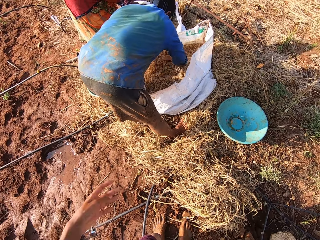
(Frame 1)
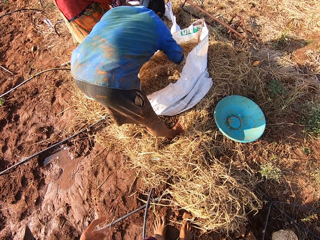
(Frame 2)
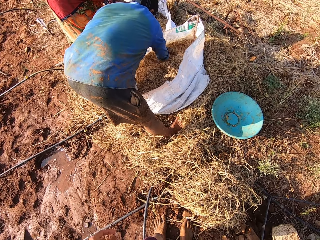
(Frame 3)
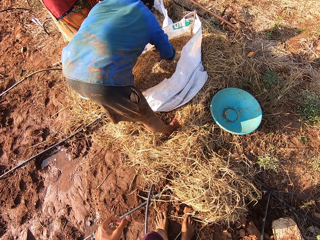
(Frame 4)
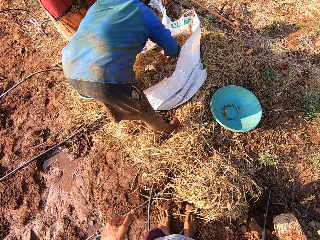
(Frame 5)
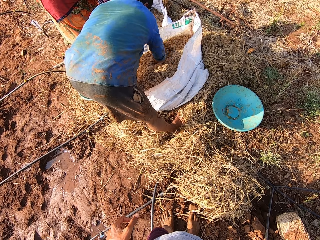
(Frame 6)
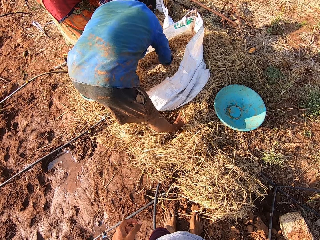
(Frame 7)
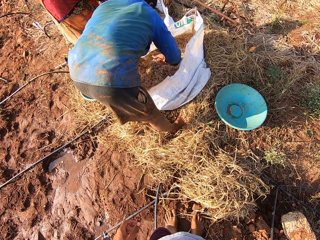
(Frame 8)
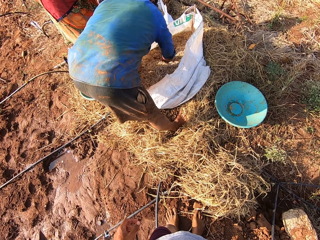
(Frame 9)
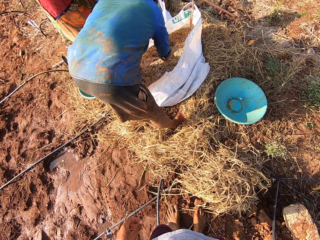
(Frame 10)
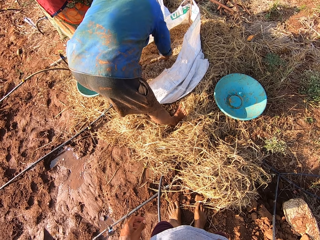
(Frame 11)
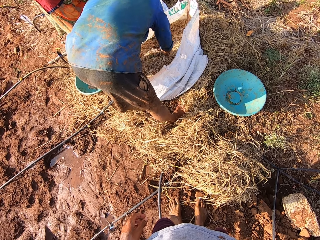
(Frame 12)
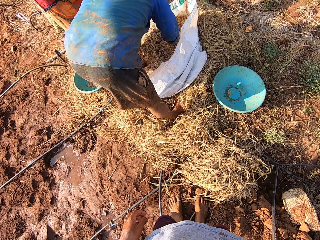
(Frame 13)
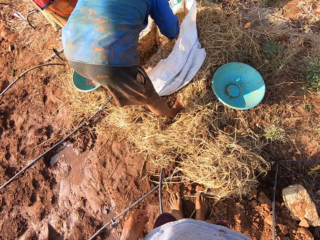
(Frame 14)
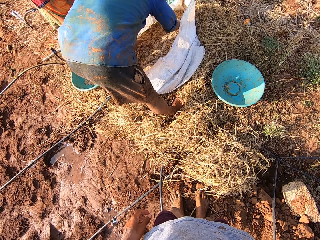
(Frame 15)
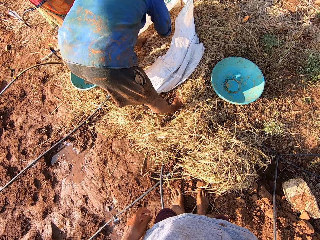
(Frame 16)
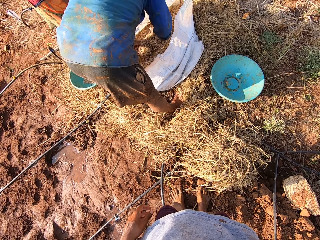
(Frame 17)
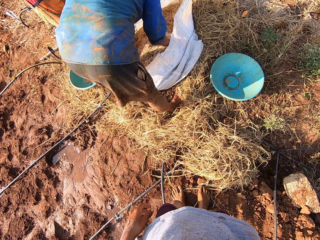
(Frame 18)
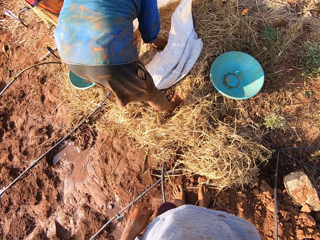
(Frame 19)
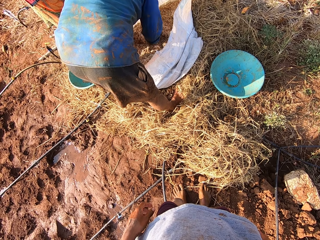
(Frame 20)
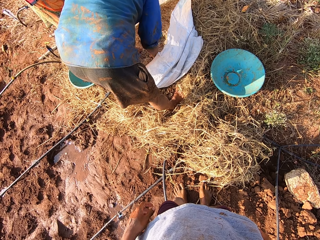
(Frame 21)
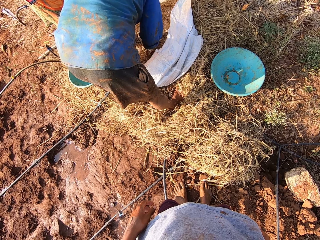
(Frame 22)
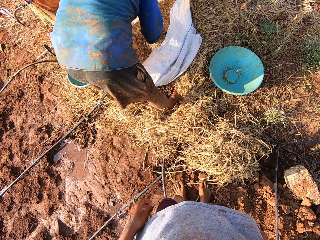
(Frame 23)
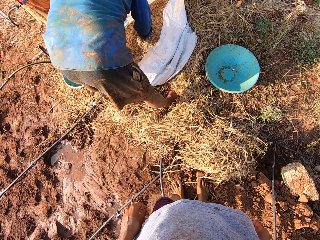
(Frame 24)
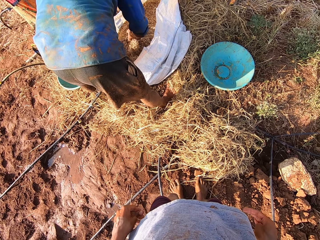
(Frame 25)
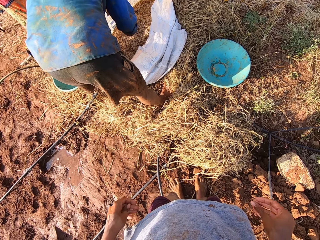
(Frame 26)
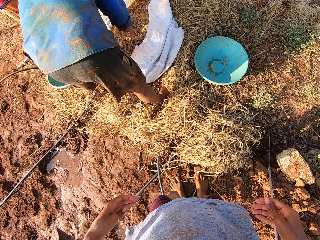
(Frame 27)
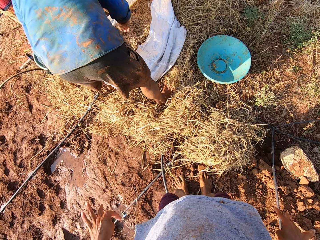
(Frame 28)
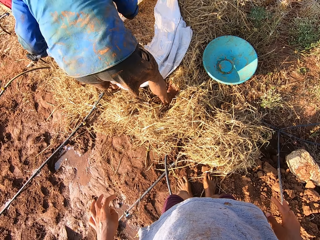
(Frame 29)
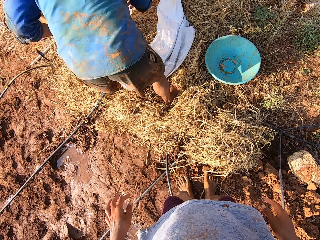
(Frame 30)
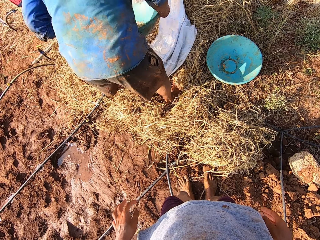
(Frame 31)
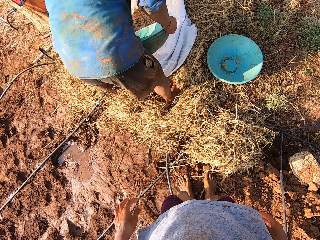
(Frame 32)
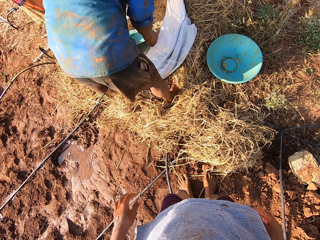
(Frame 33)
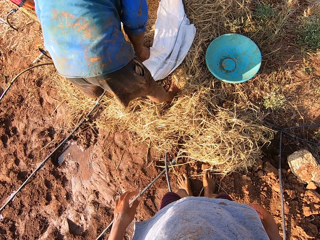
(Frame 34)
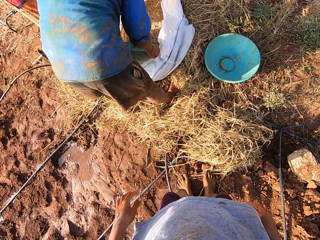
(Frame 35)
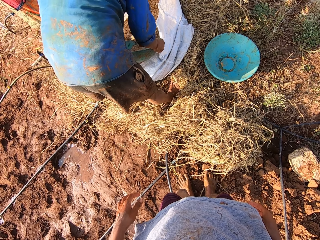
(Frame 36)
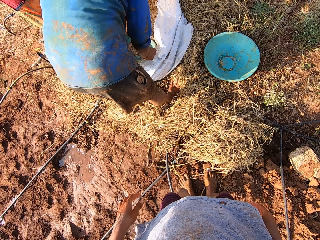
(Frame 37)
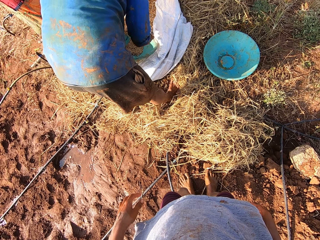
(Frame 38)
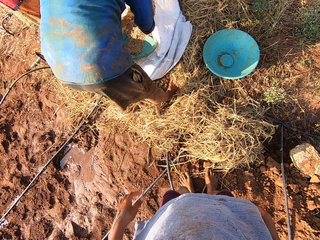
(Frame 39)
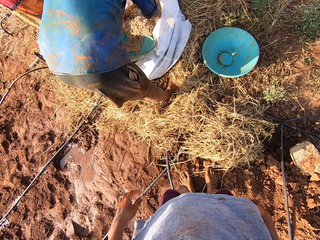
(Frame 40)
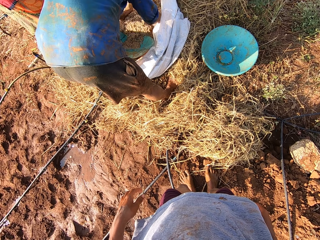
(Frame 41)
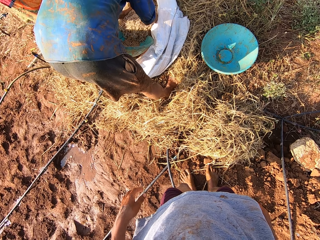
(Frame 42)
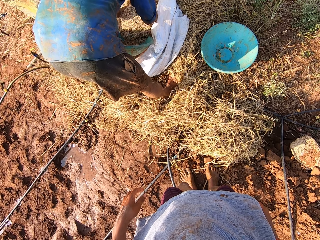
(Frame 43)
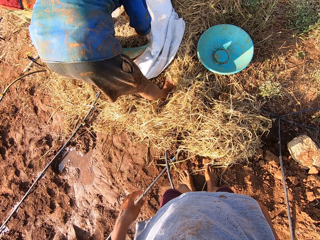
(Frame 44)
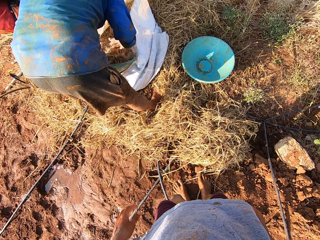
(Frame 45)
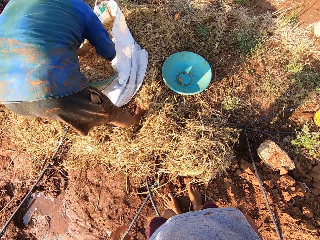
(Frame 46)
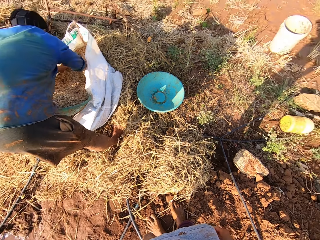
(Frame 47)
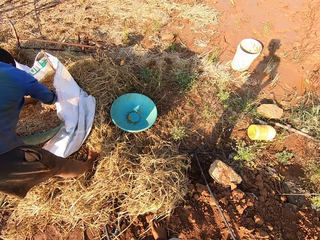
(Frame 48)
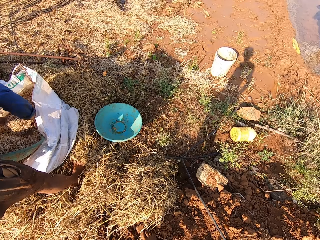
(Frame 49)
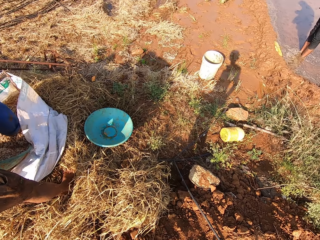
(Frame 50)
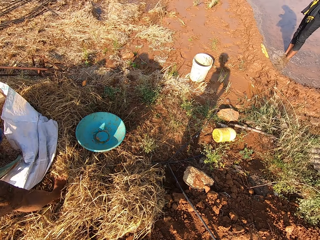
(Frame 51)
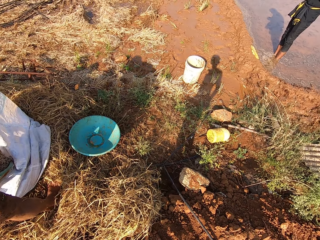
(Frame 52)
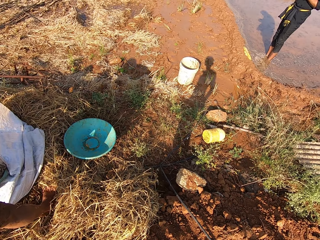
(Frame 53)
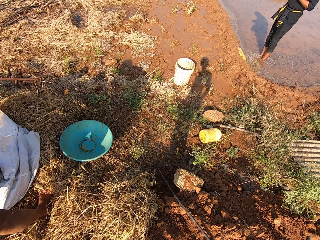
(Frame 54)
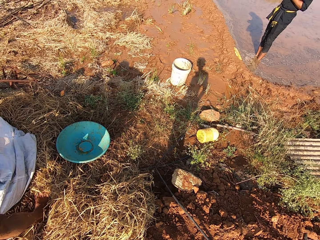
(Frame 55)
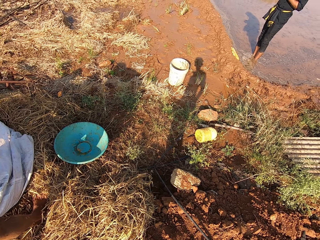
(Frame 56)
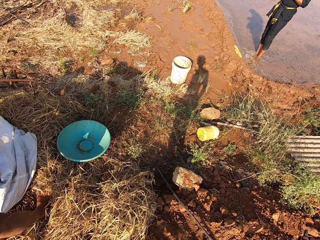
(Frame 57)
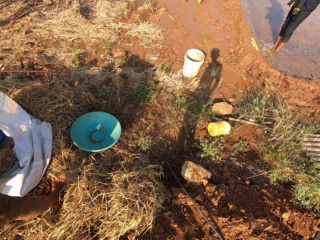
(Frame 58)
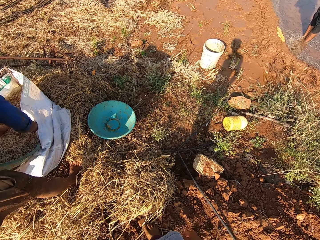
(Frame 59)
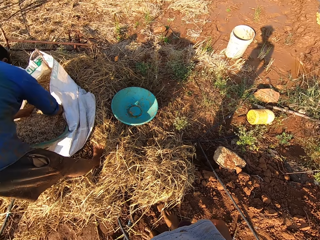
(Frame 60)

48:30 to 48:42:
The camera wearer stares at the man. The man picks up the bowl from the ground with his left hand, and scoops millet from the sack into the bowl with both hands. The camera wearer looks around.

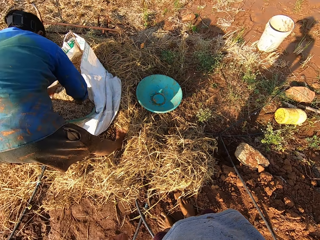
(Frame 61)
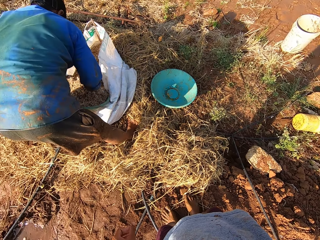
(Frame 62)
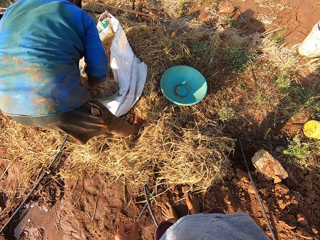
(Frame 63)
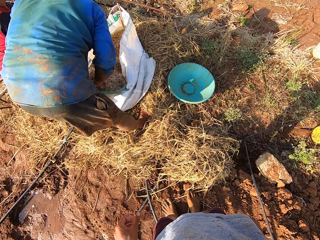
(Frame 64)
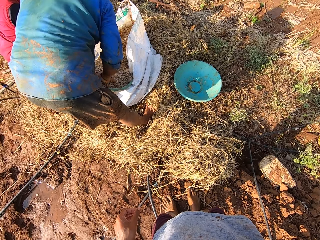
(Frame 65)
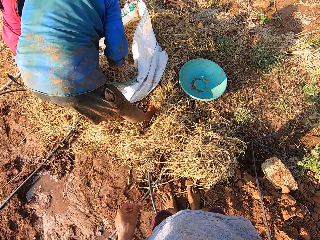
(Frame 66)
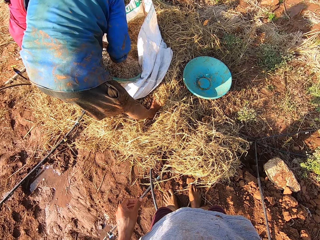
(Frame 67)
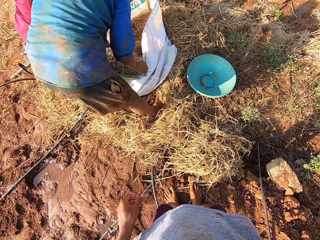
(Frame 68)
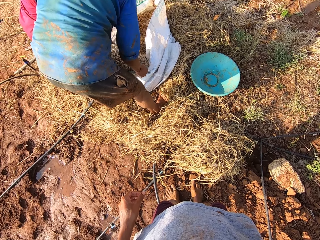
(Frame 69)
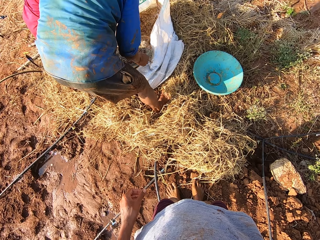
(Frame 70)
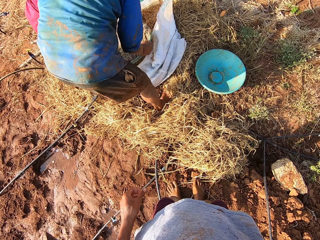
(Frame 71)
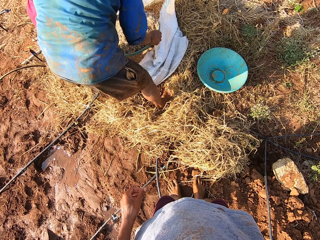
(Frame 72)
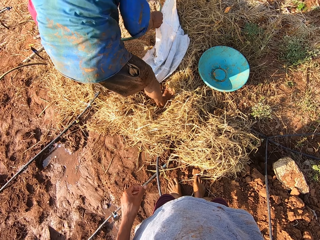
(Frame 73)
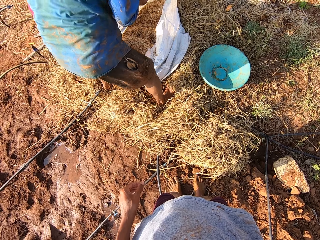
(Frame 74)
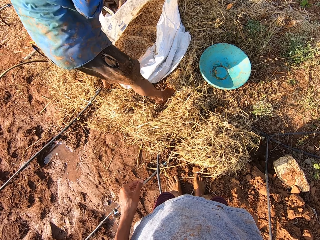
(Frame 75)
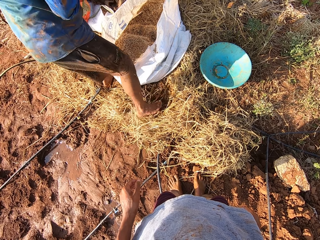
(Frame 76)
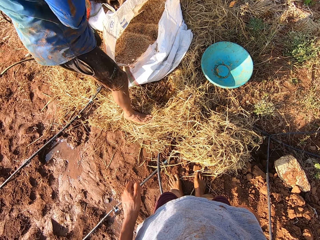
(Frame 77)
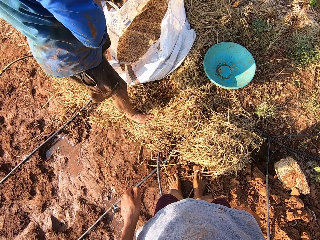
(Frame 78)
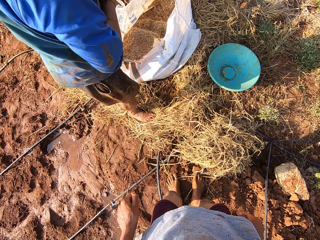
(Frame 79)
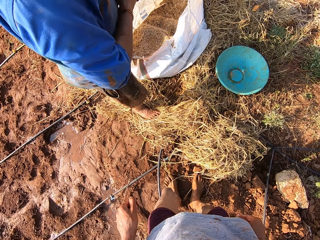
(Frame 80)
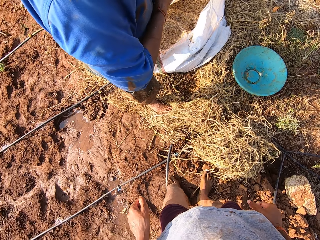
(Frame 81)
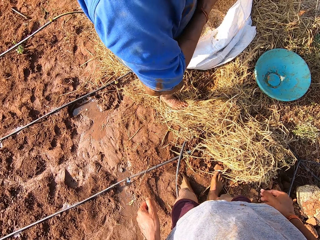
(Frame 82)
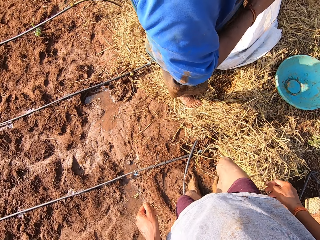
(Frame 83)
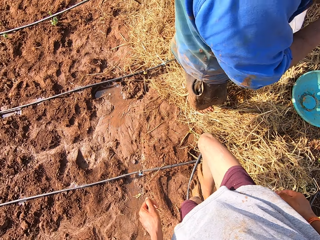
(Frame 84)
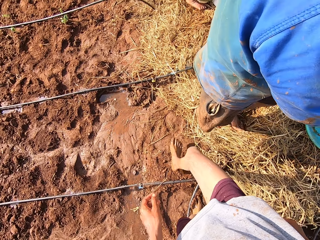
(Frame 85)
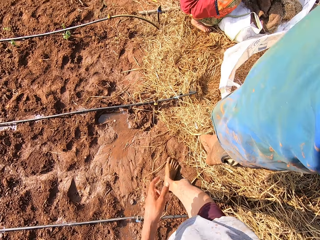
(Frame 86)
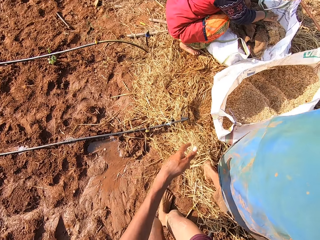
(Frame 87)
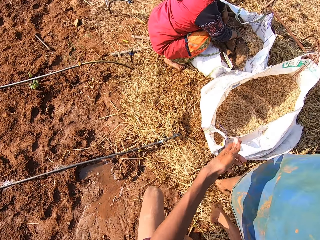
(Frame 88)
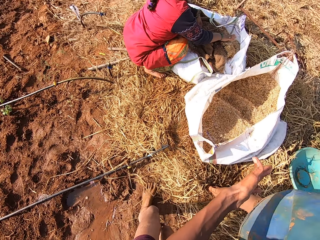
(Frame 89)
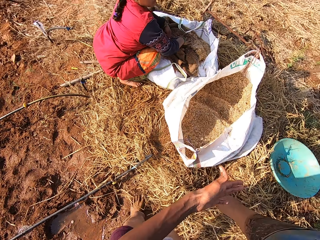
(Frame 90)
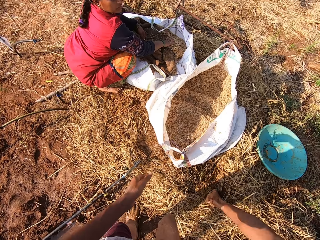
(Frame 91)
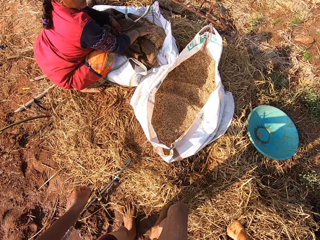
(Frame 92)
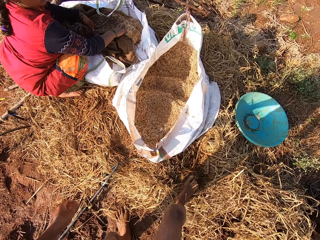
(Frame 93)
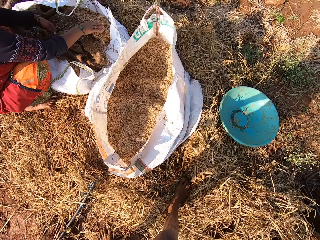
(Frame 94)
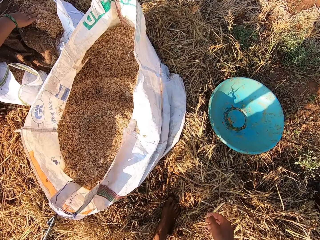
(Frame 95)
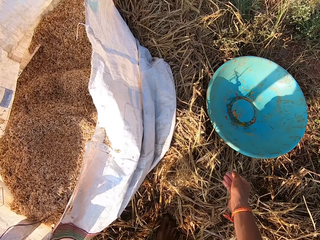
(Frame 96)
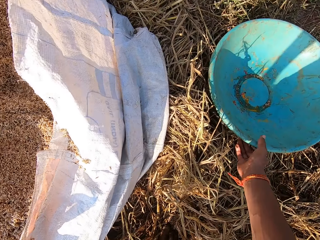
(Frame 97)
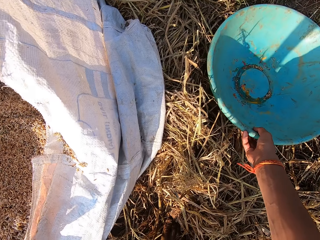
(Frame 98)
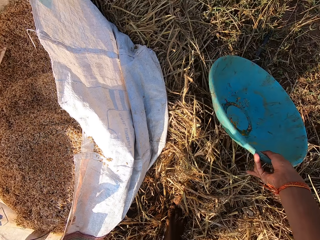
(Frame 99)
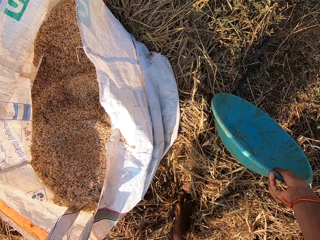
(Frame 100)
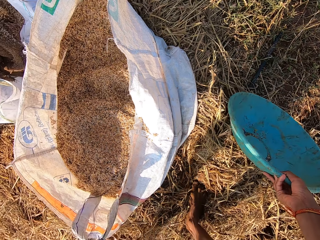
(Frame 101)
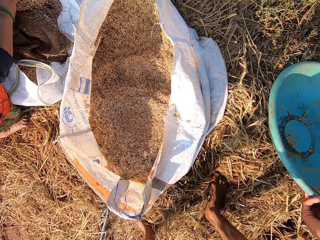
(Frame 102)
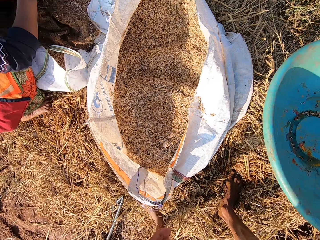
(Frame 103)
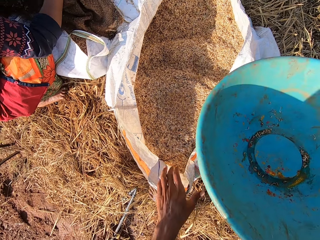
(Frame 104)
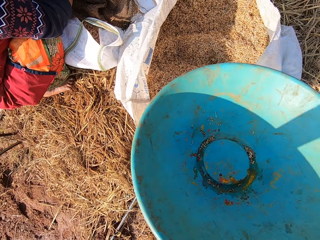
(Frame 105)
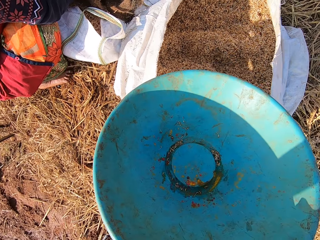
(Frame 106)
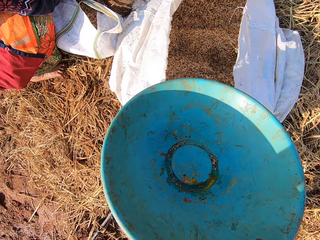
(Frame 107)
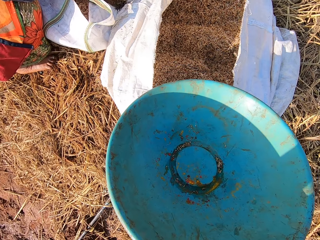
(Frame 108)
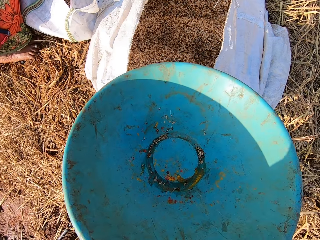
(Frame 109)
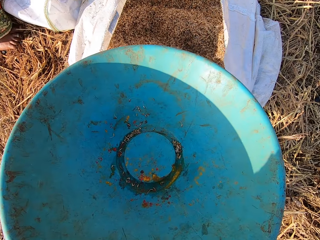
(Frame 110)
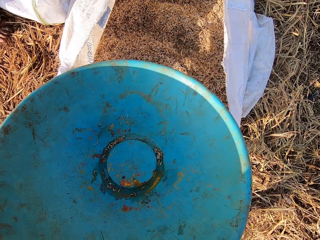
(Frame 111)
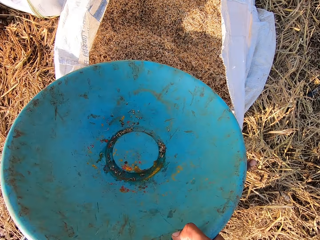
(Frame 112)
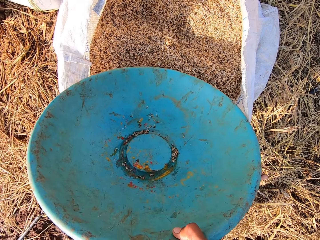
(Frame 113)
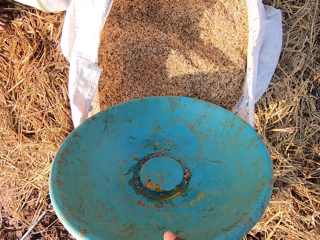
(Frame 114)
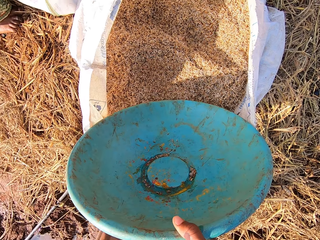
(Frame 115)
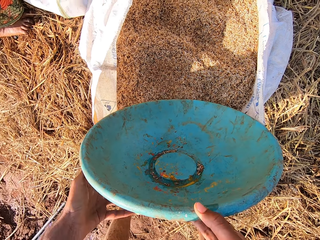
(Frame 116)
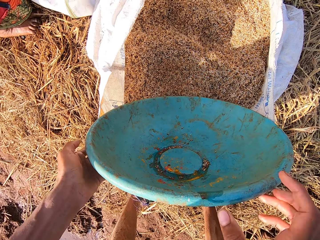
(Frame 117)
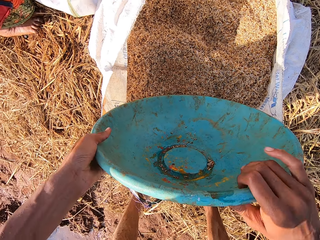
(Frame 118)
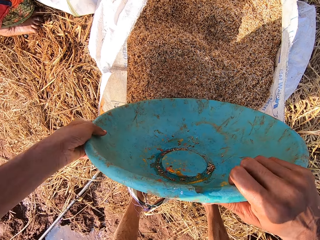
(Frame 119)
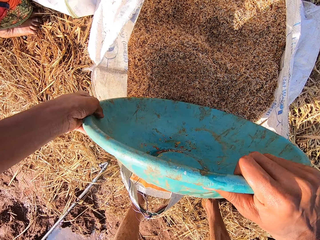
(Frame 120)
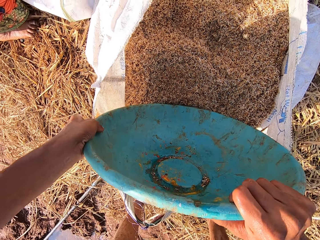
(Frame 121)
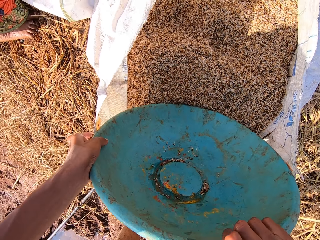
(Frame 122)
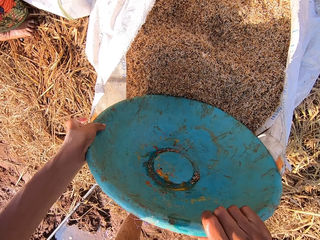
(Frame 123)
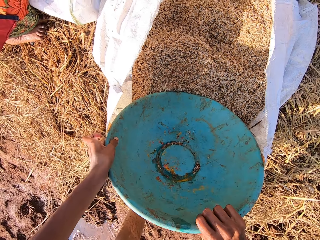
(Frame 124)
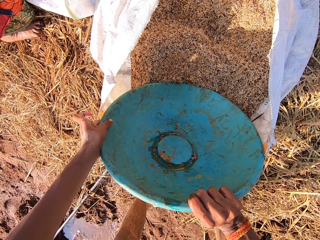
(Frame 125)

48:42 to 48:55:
A person fills the bowl with something inside the sack. The camera wearer walks around. He picks up the bowl from the ground with his right hand, and puts the bowl in the sack with both hands.
